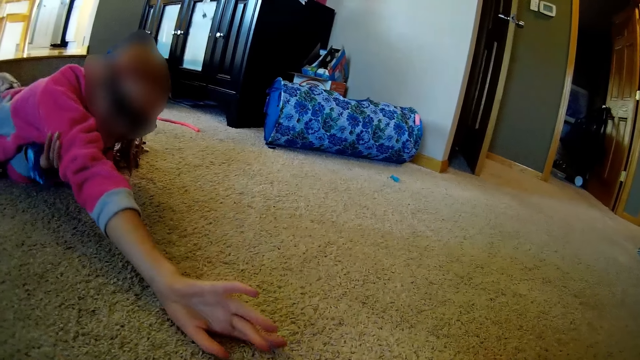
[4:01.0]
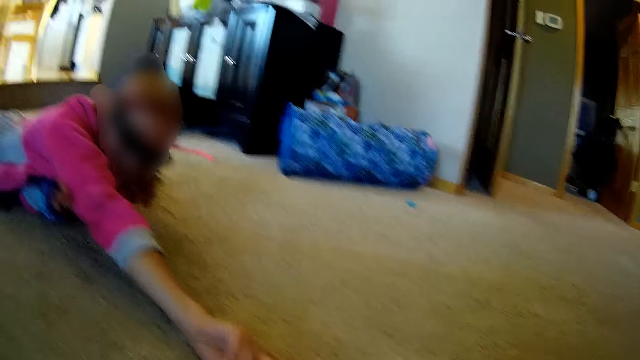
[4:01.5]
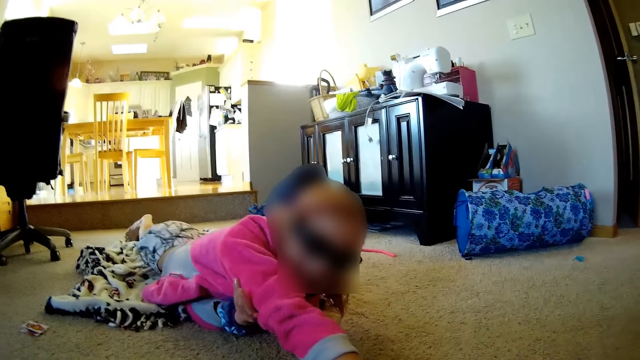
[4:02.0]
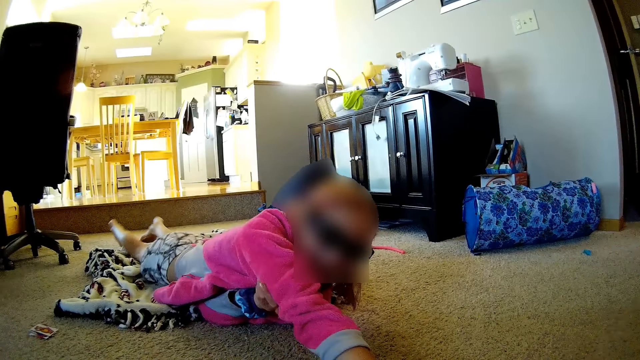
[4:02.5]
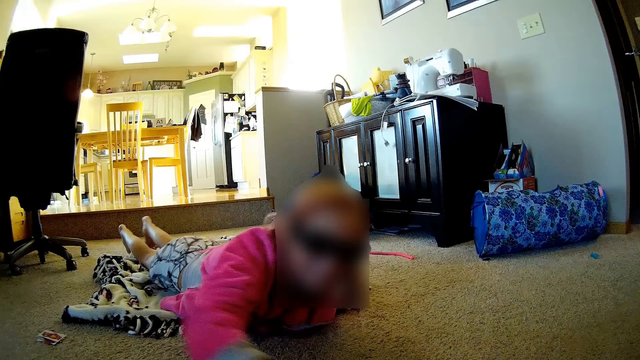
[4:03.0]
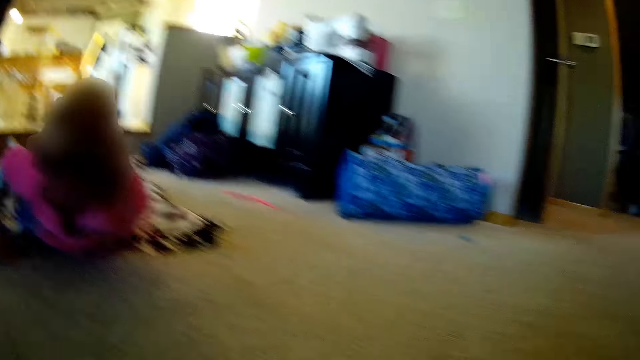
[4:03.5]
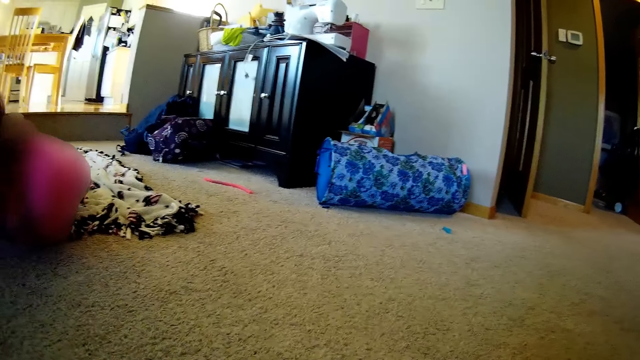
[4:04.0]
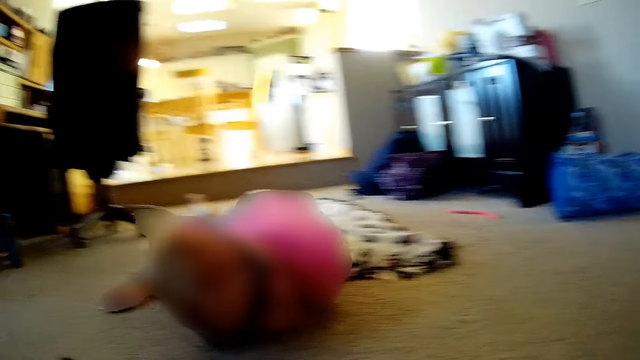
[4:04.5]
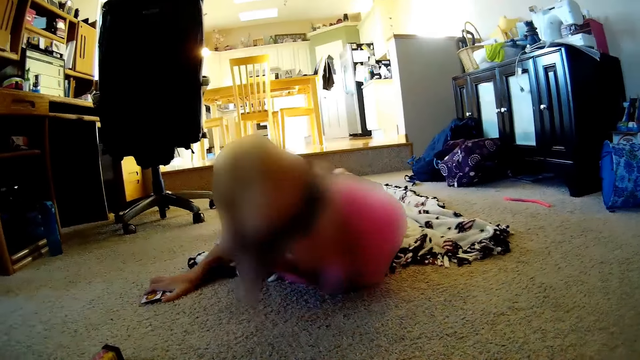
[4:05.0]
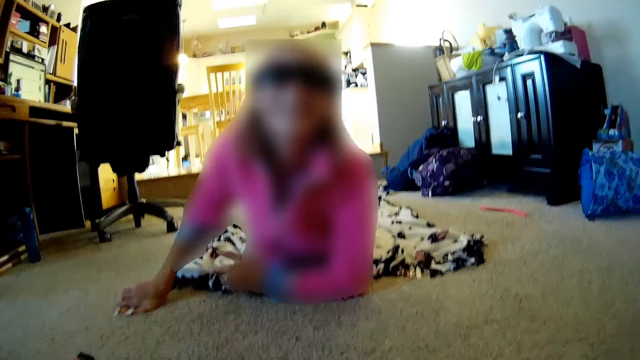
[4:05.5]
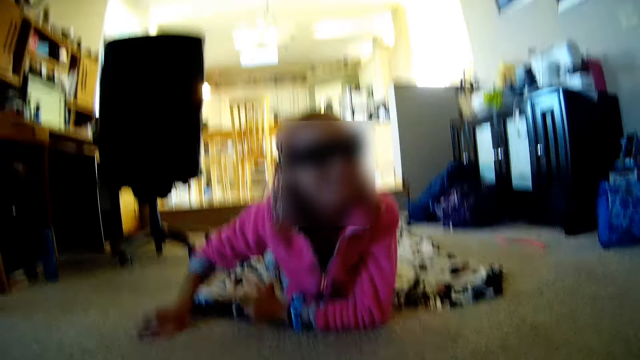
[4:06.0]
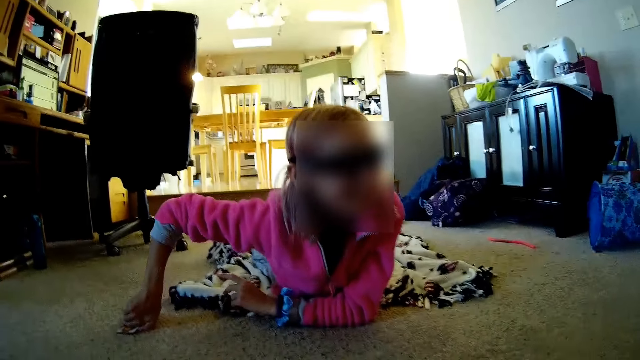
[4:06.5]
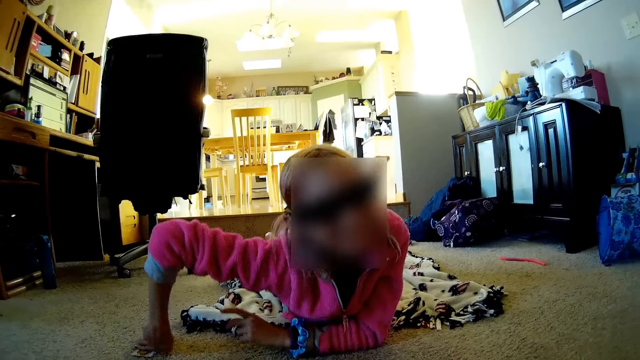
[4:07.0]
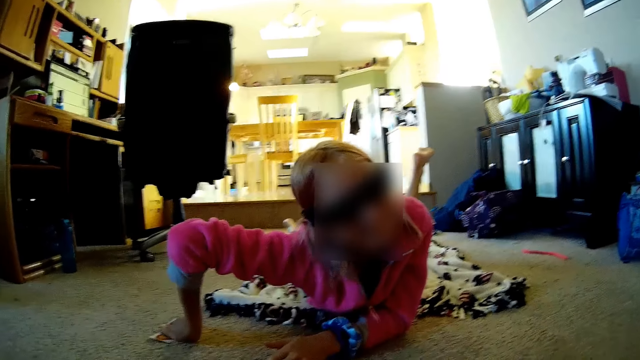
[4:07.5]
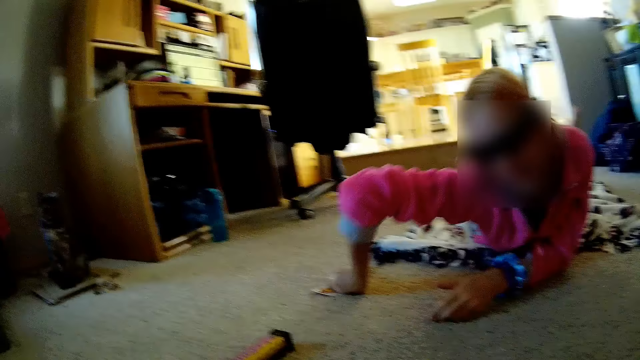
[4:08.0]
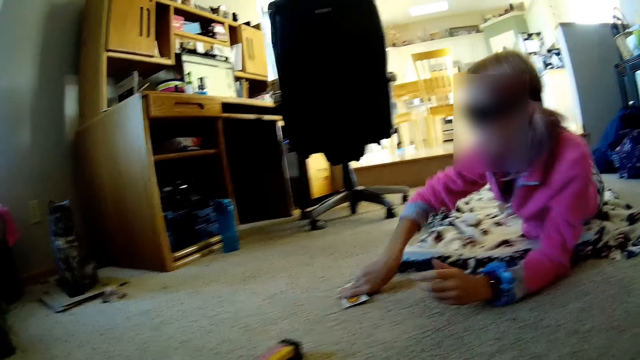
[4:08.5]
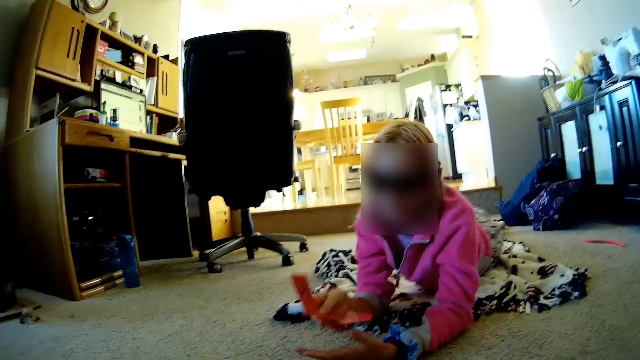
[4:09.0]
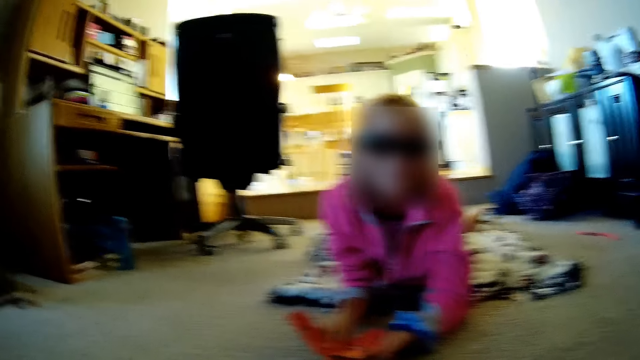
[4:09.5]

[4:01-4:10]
The camera wearer looks around. They talk with a lady.

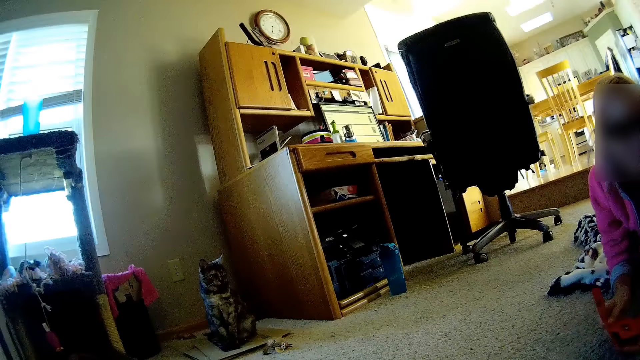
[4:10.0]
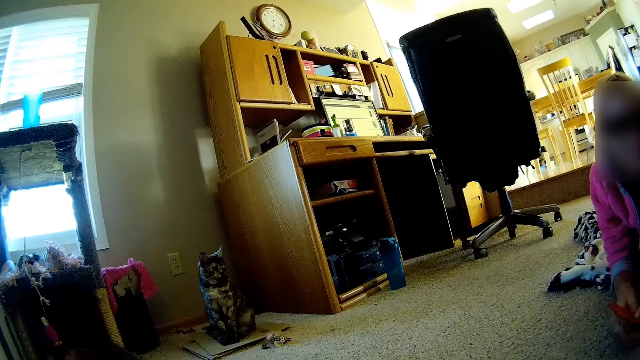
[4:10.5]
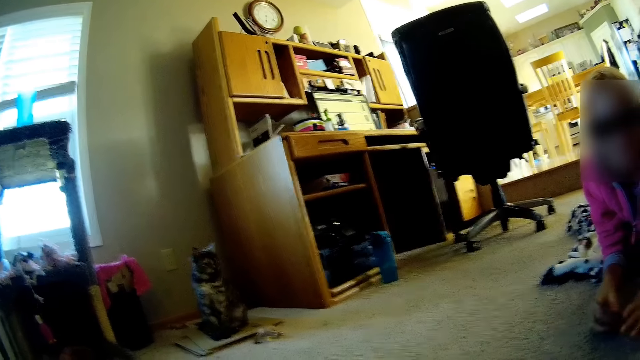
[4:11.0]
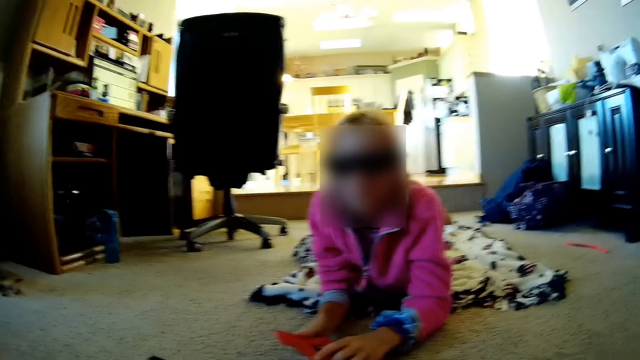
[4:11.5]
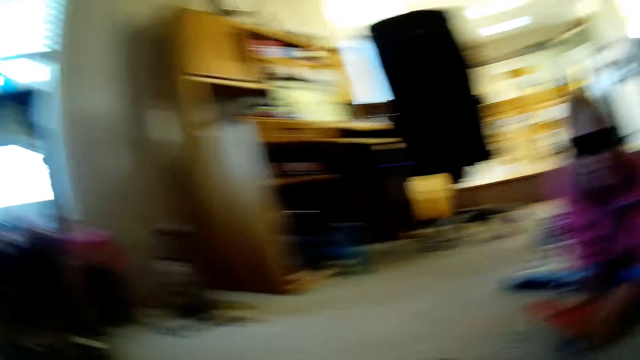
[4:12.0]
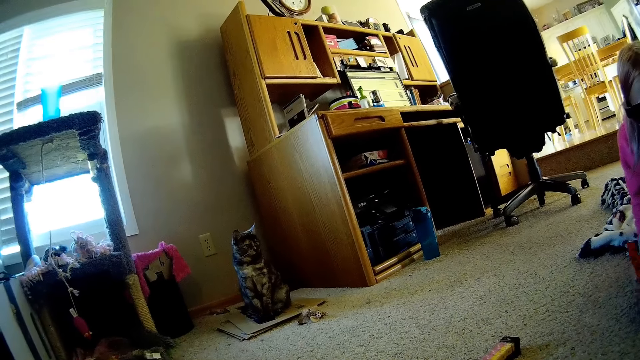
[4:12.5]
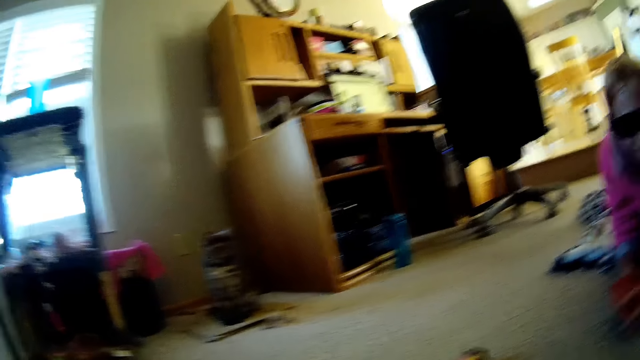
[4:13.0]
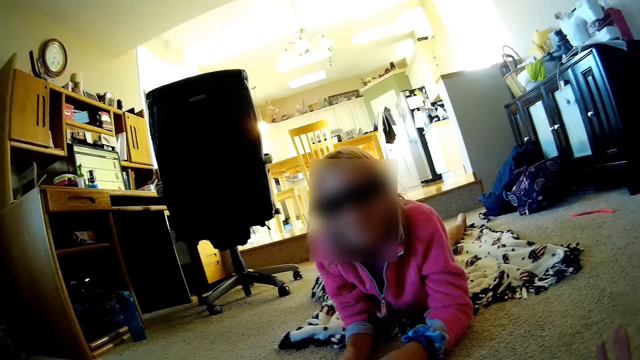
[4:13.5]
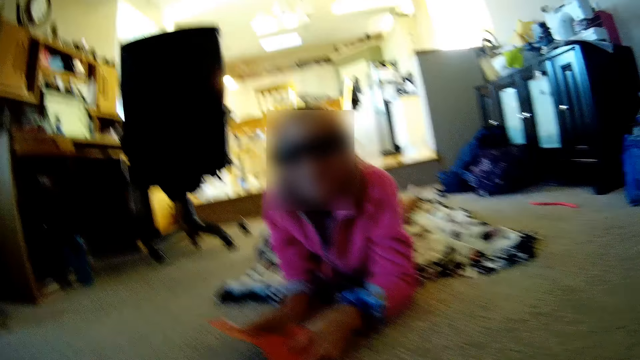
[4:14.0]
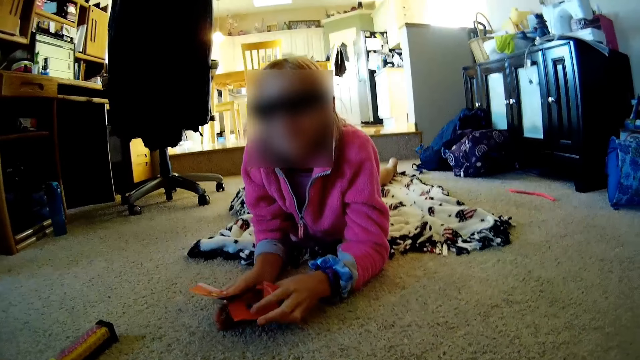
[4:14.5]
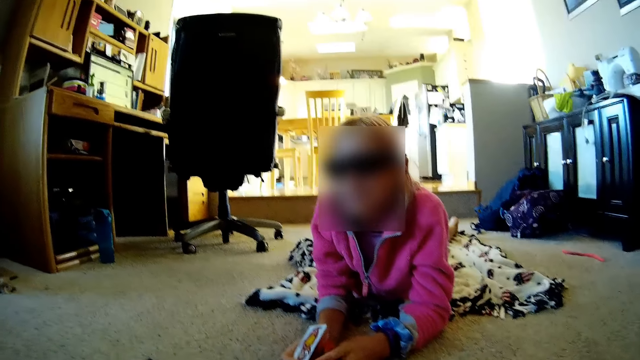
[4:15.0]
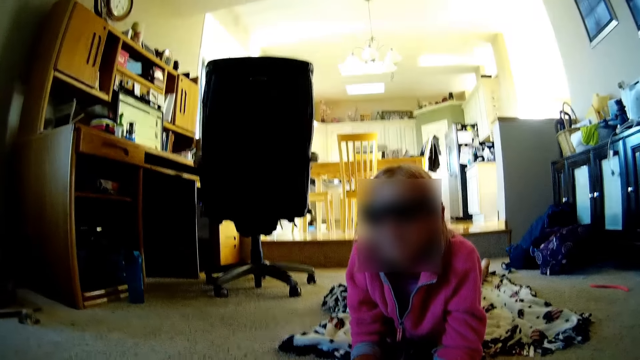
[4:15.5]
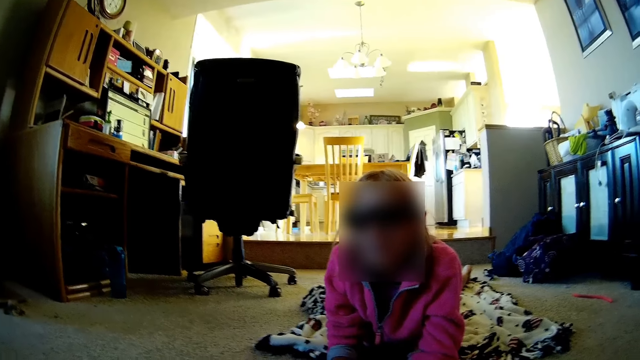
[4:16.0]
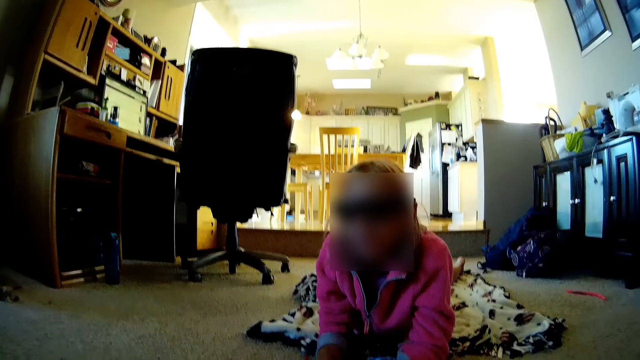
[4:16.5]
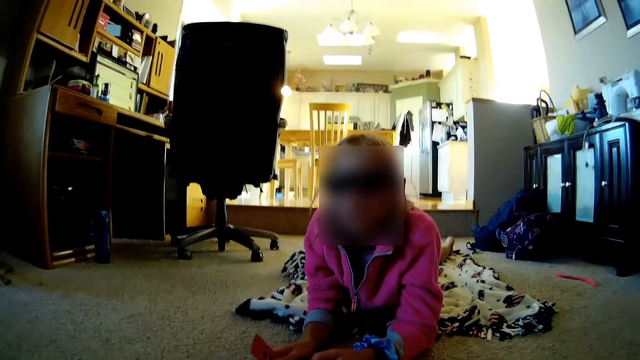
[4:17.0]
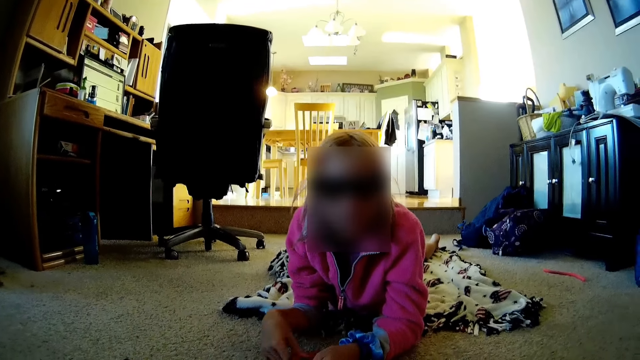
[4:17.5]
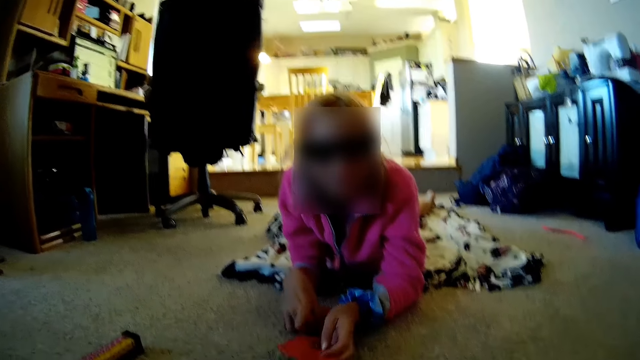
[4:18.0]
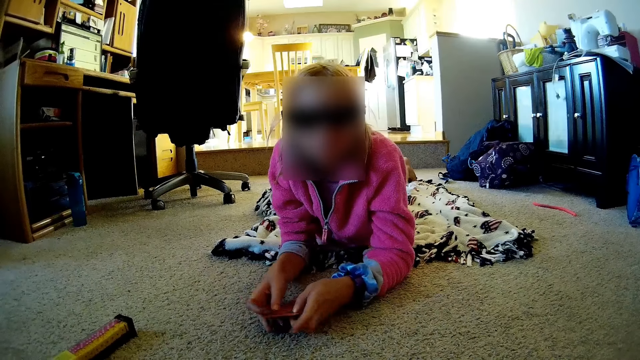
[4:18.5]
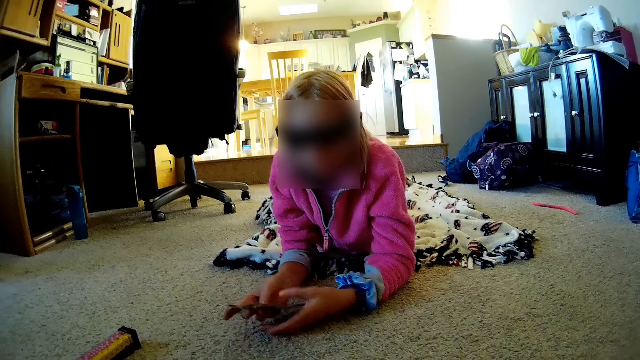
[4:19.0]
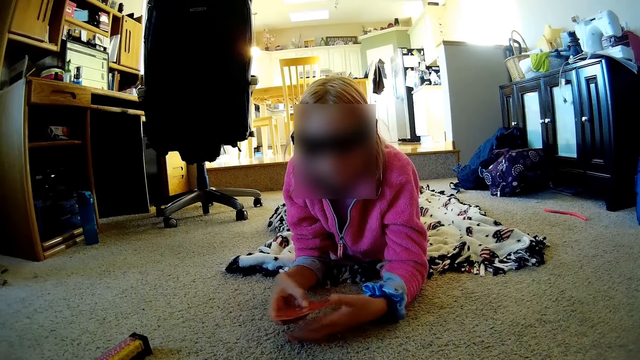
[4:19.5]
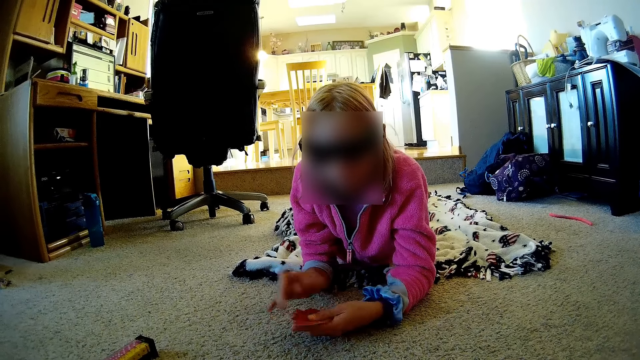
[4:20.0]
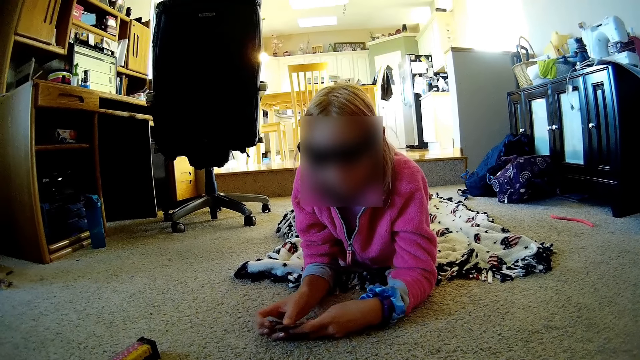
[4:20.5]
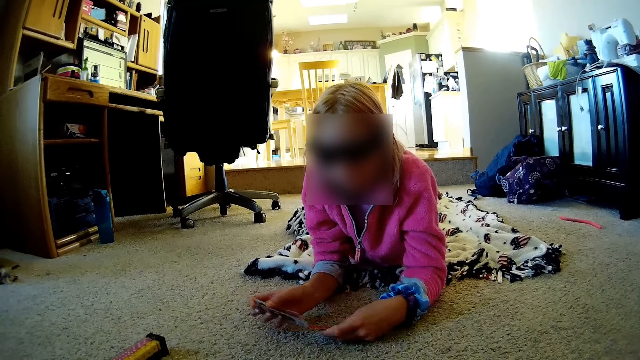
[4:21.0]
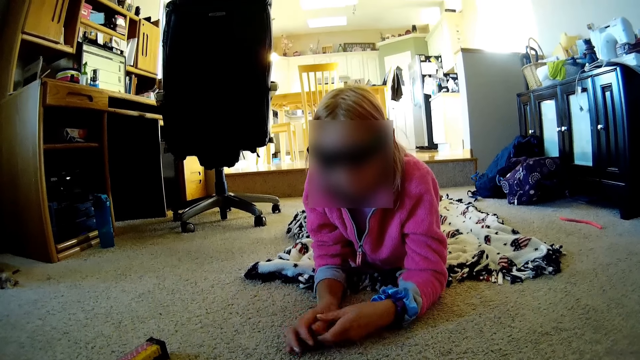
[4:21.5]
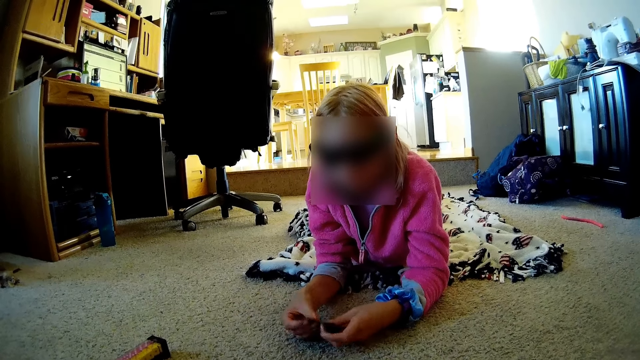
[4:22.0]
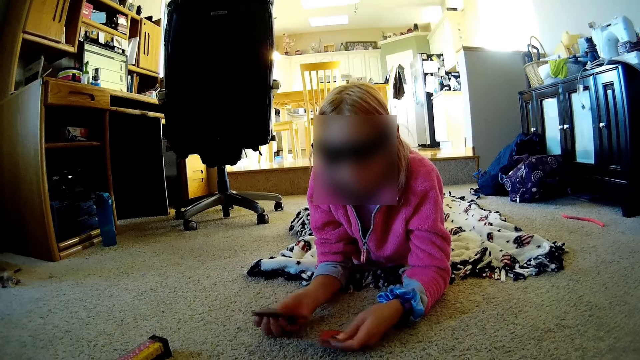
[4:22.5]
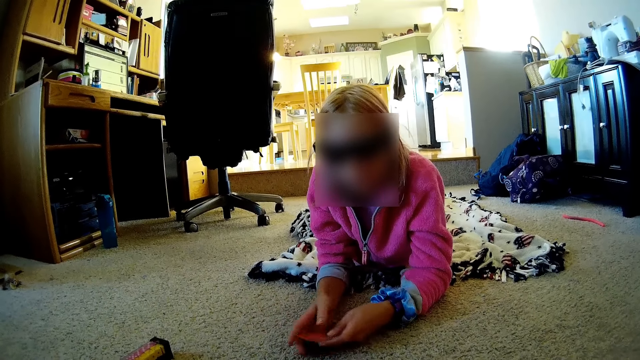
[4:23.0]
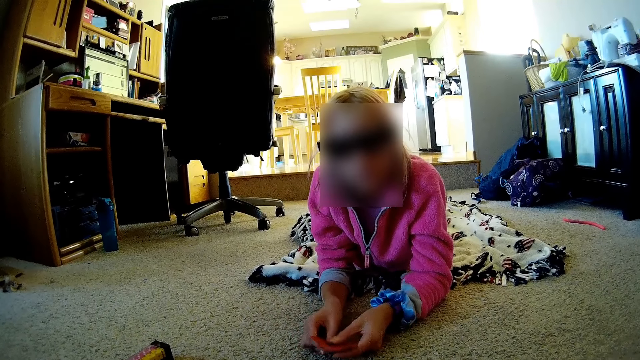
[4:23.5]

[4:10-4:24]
The camera wearer looks at the cat. They look around. A lady laughs. The lady talks to the camera wearer. The lady talks with the camera wearer. The lady shuffles the cards.
